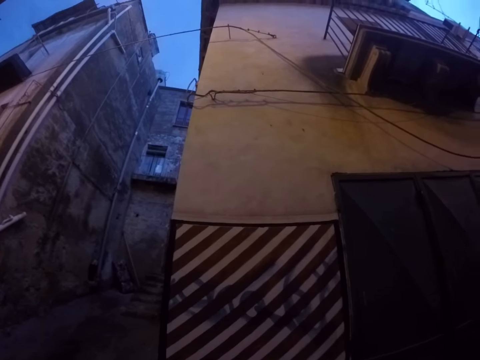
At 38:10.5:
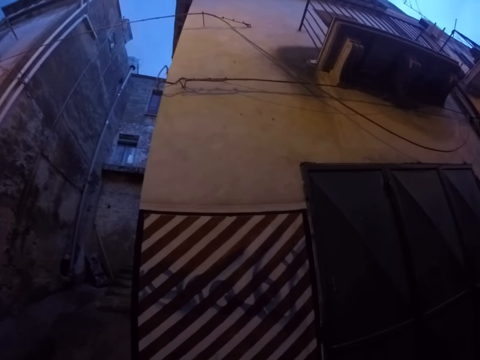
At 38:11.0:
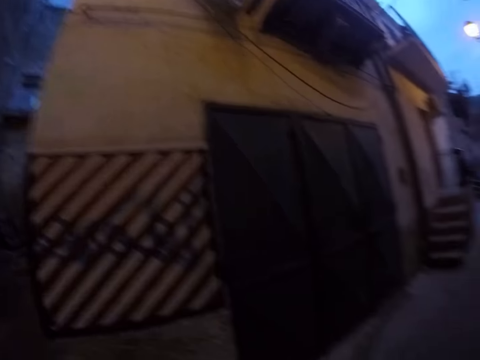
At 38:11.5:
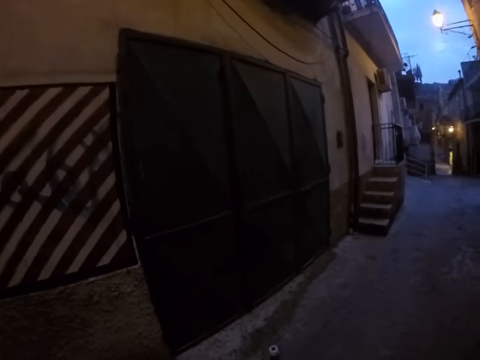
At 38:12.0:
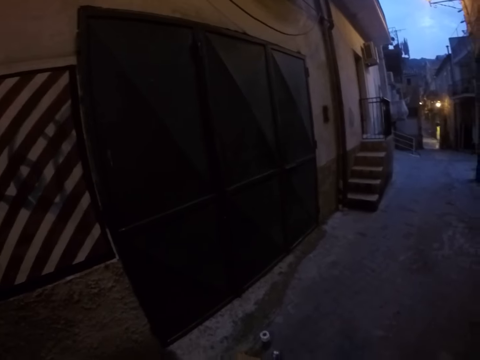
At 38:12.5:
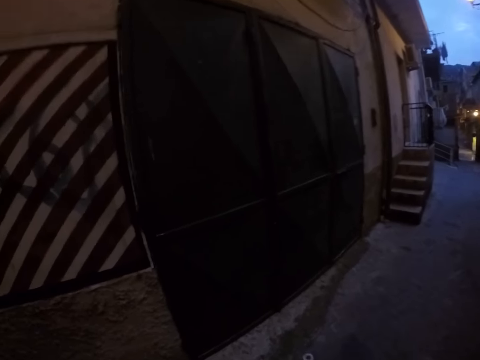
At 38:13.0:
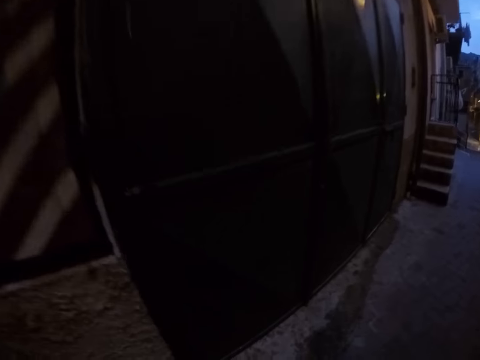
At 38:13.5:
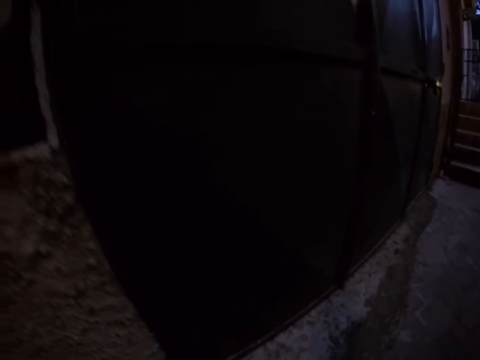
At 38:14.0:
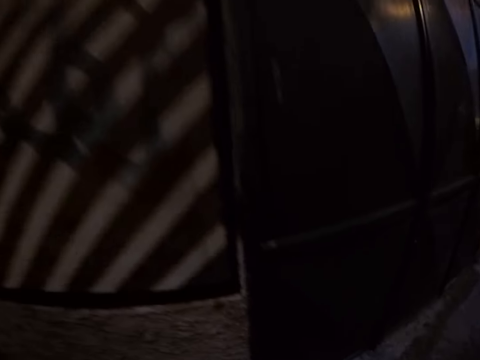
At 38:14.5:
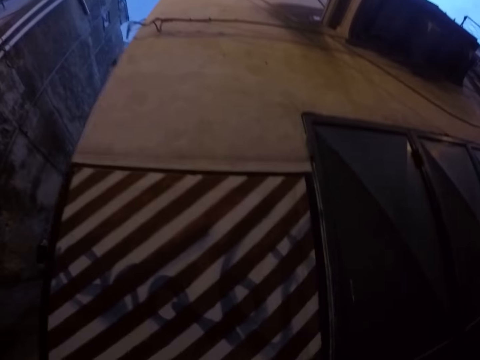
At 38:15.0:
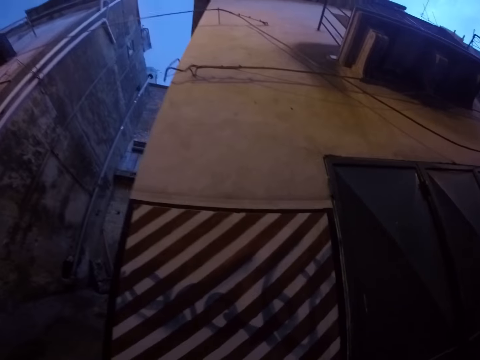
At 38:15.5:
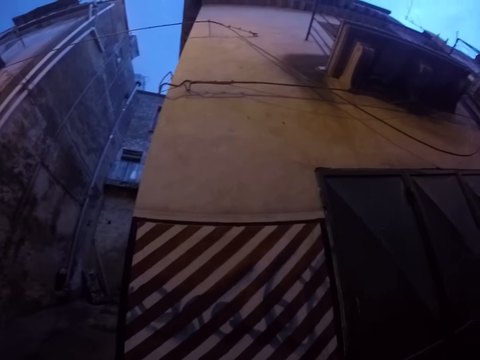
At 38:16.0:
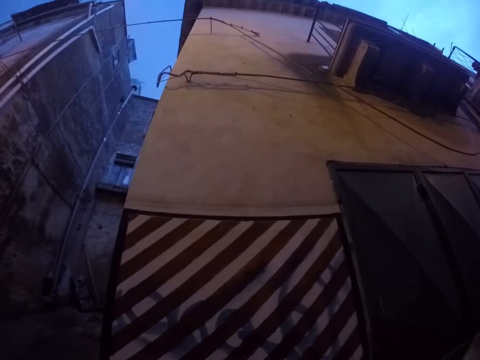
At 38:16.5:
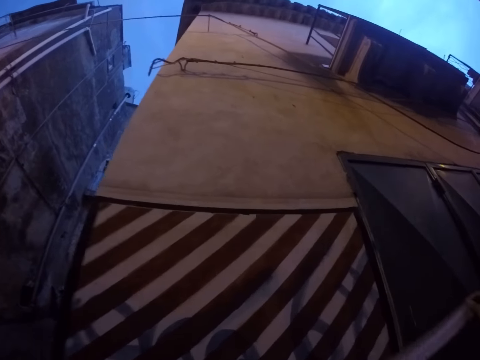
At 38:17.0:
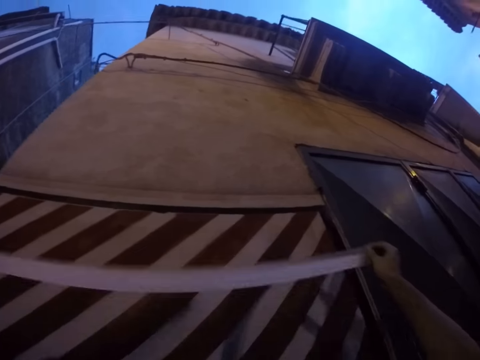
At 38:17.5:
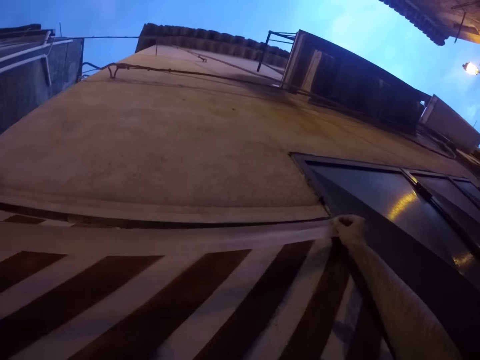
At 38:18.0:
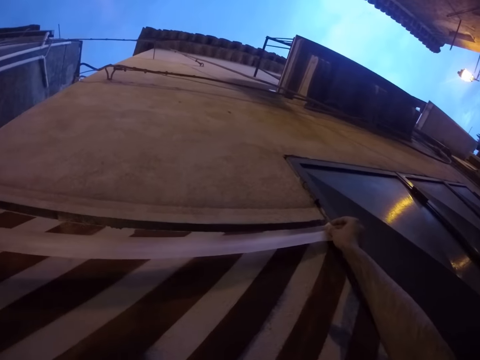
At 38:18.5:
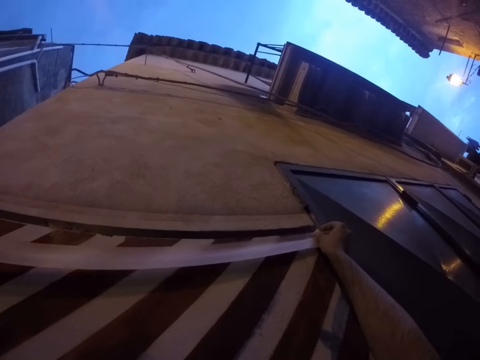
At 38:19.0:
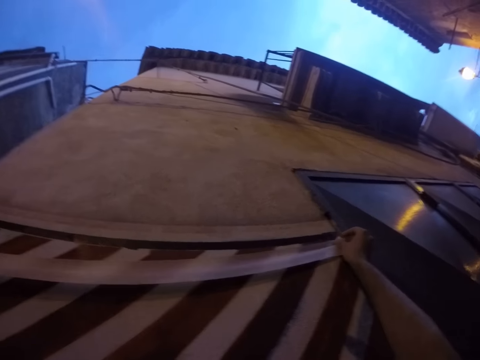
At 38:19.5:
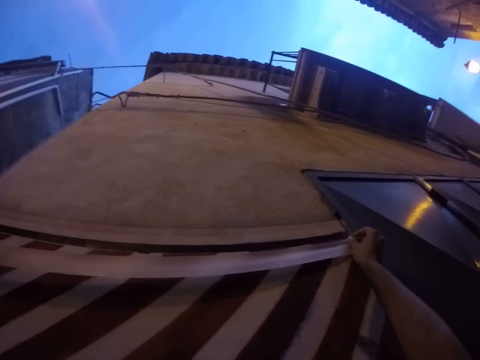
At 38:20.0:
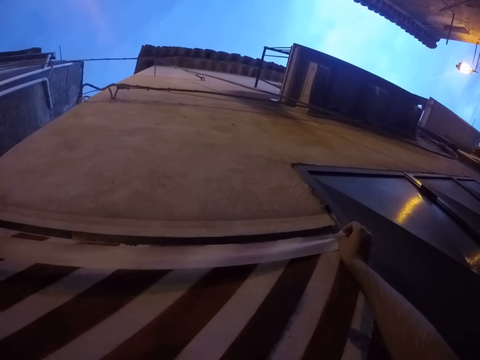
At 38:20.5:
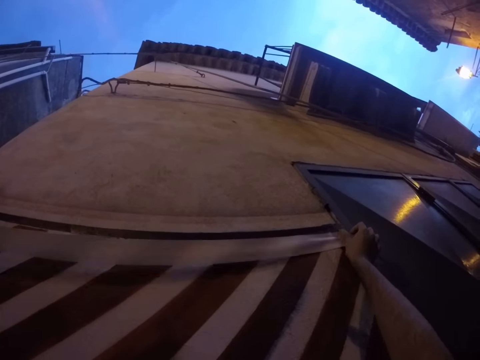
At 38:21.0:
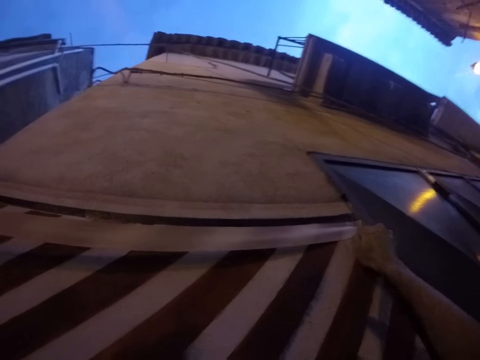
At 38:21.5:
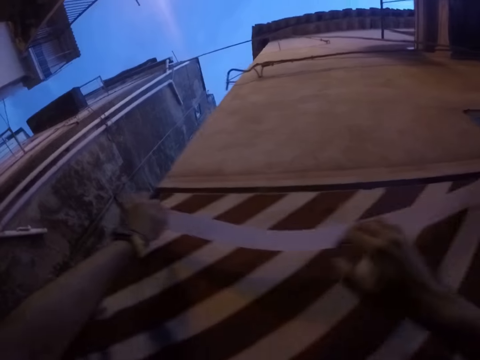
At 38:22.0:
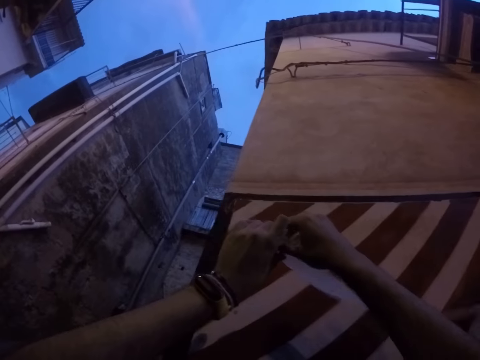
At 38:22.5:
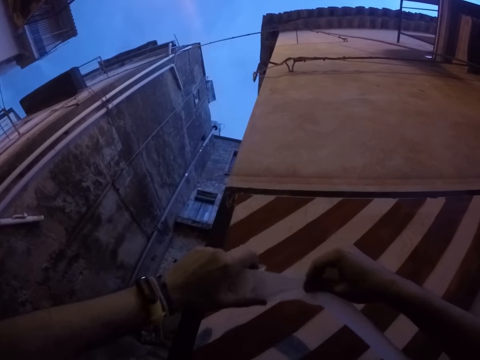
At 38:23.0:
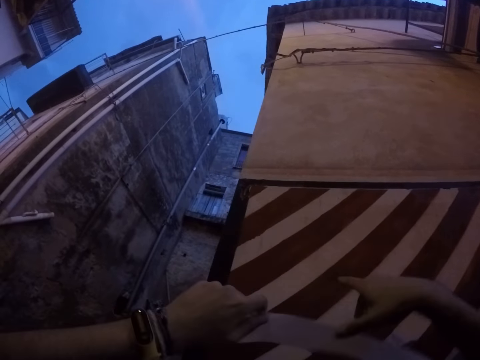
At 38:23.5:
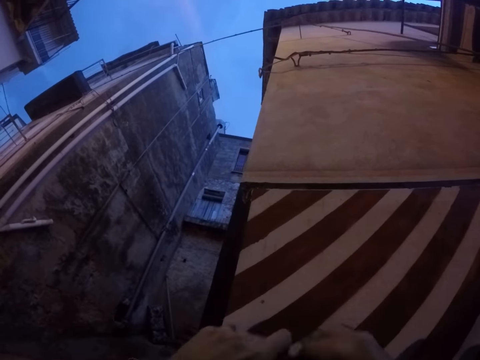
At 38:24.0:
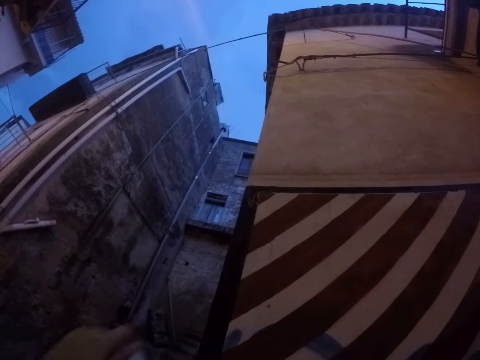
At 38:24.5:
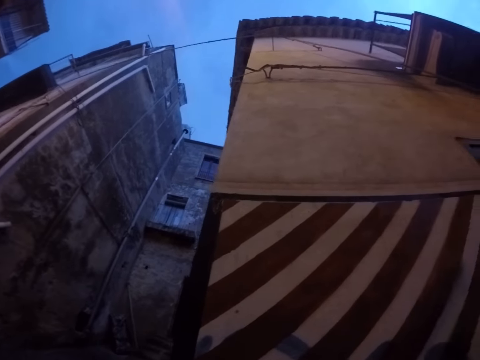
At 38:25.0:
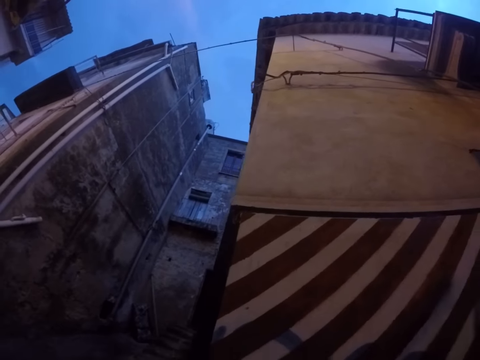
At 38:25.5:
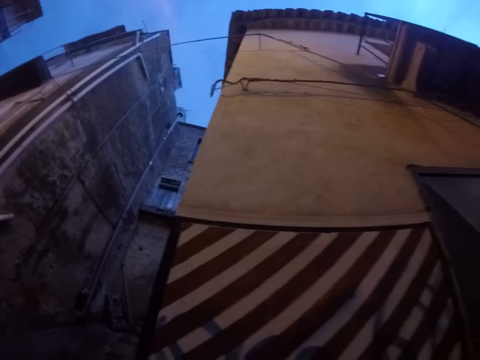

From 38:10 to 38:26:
The camera wearer holds the masking tape with both hands. They stick the masking tape on the wall. They hold the masking tape.

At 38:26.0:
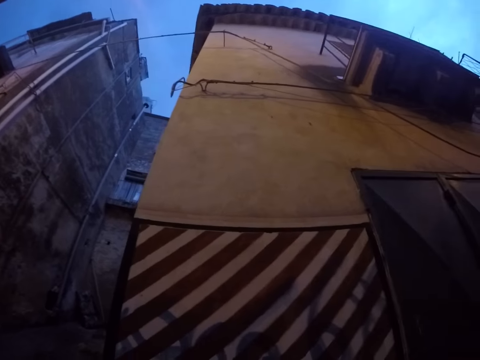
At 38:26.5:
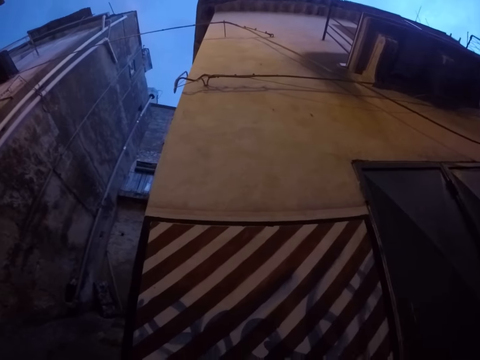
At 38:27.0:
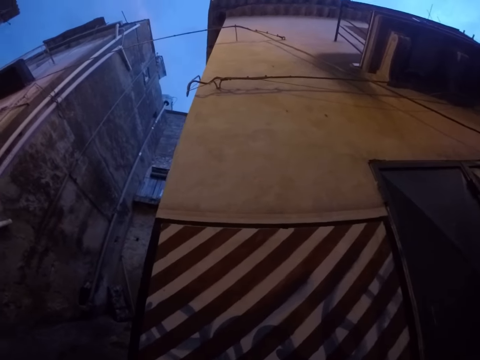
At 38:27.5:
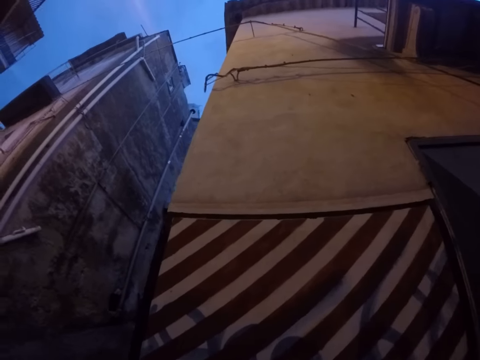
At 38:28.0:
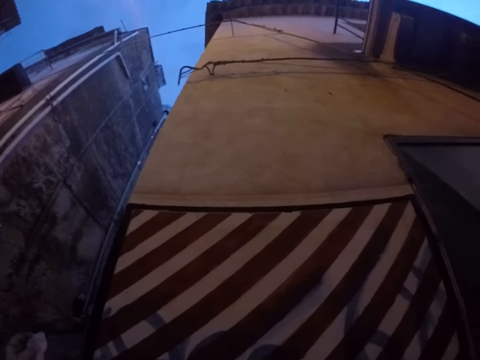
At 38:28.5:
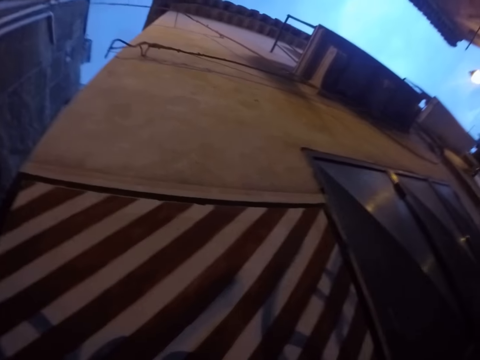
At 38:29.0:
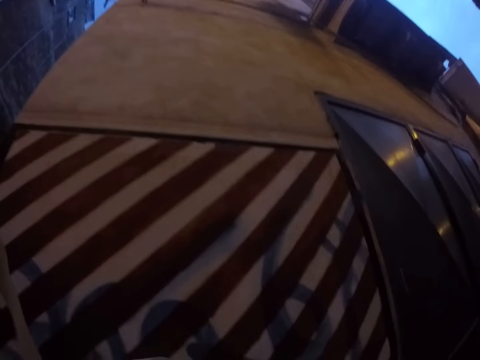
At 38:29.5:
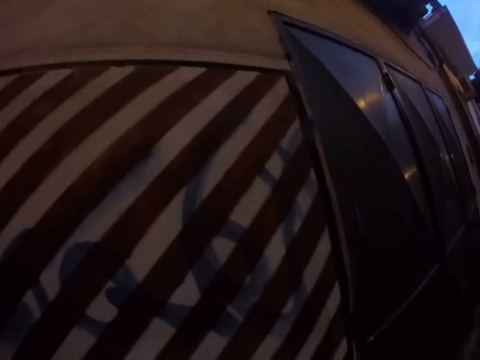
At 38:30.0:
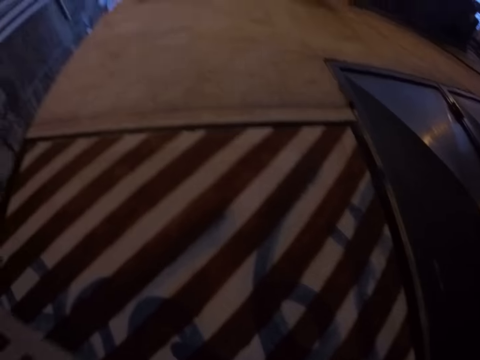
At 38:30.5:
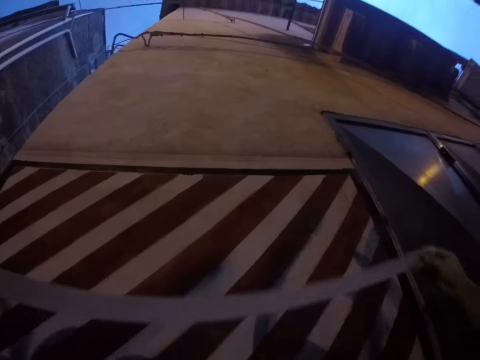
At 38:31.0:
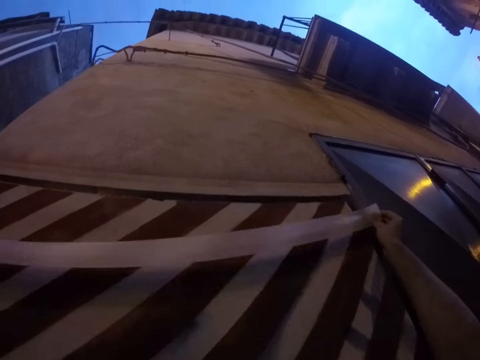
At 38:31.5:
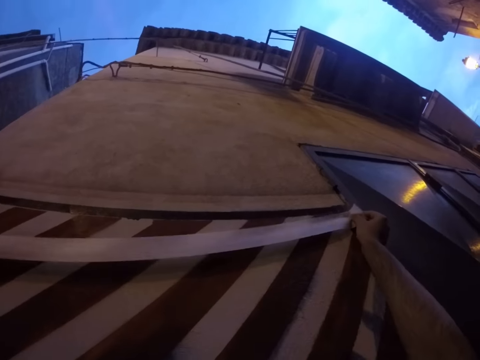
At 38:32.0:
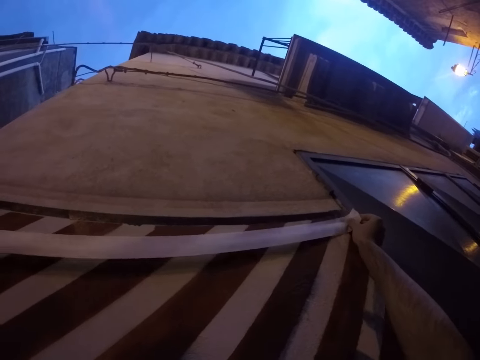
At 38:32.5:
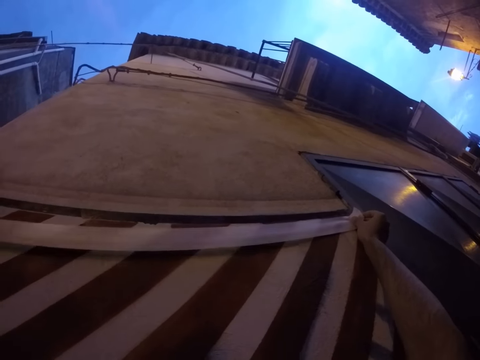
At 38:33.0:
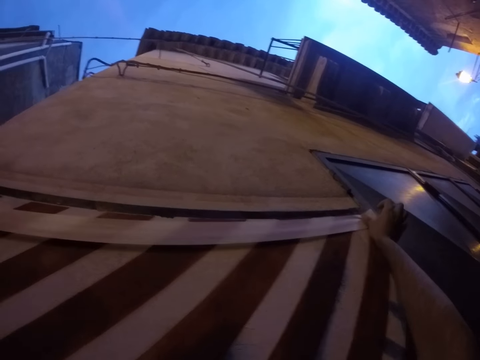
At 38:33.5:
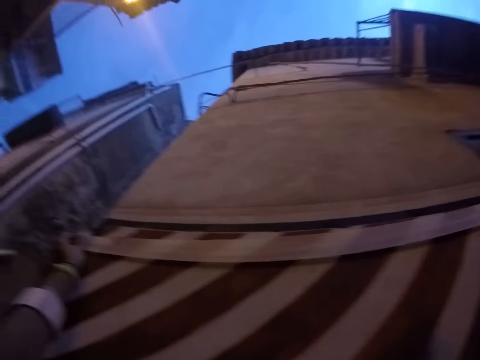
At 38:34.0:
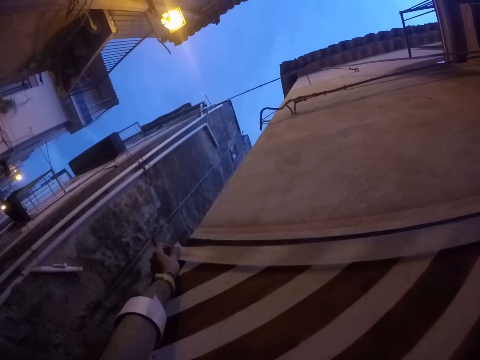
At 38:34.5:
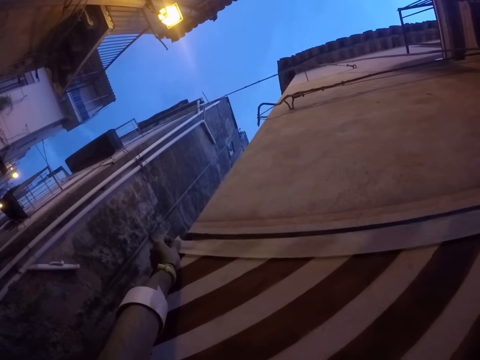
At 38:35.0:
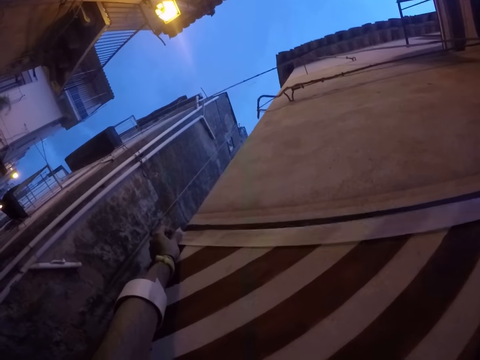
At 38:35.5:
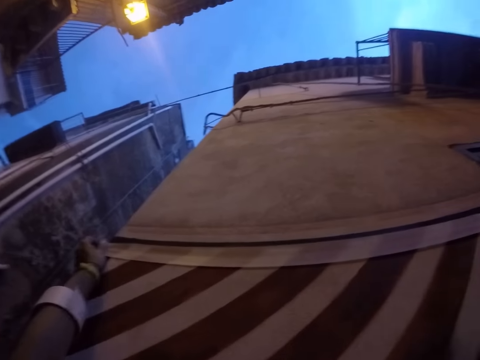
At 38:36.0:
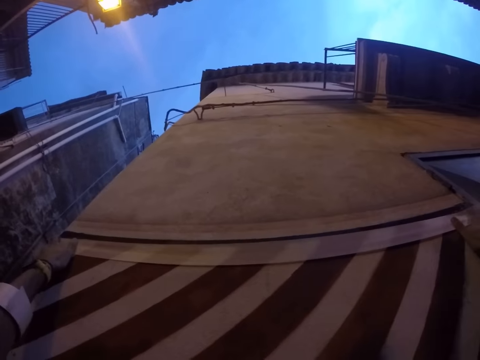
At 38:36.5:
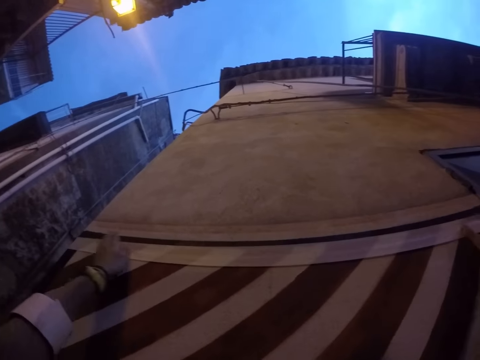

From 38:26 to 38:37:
The camera wearer places the masking tape on the wall with both hands.
